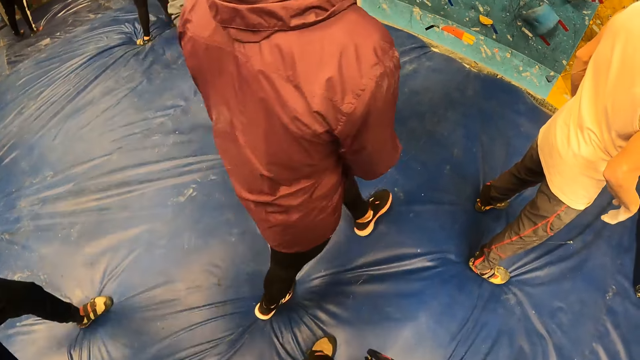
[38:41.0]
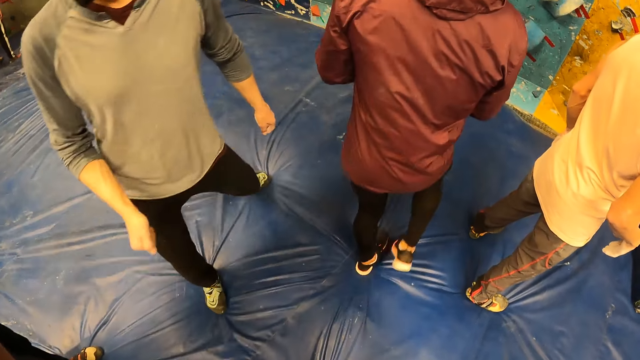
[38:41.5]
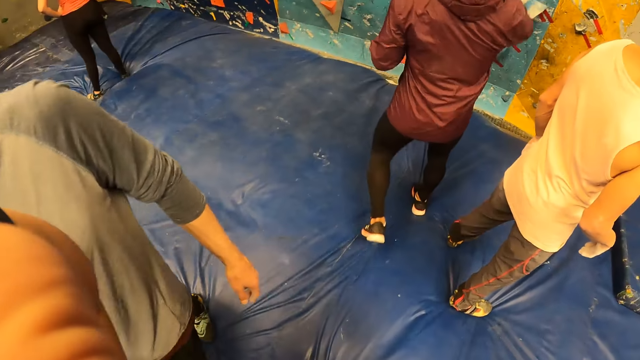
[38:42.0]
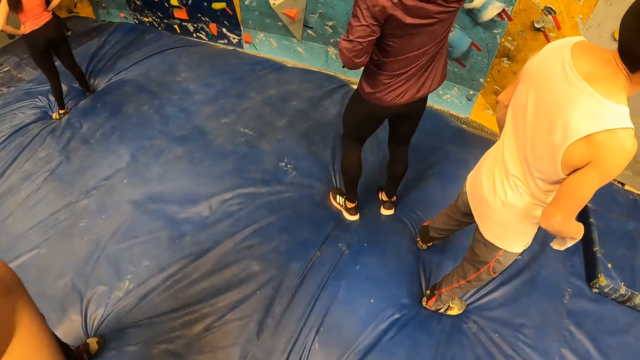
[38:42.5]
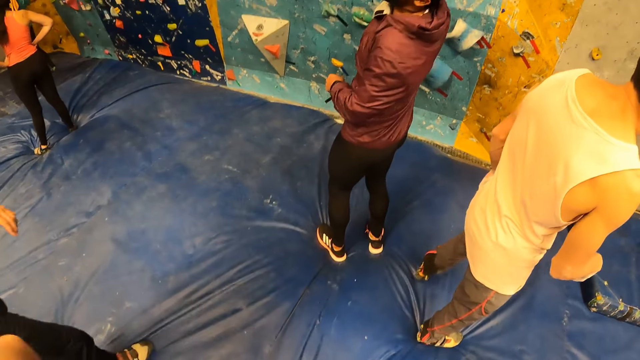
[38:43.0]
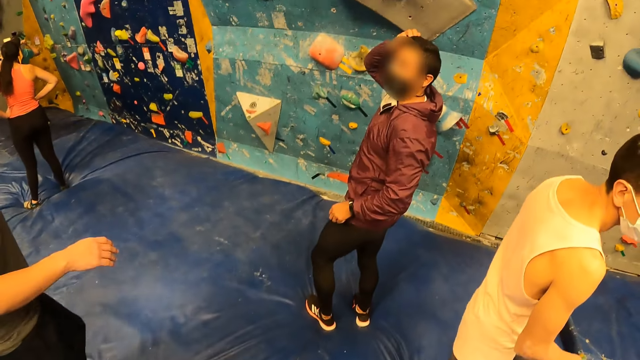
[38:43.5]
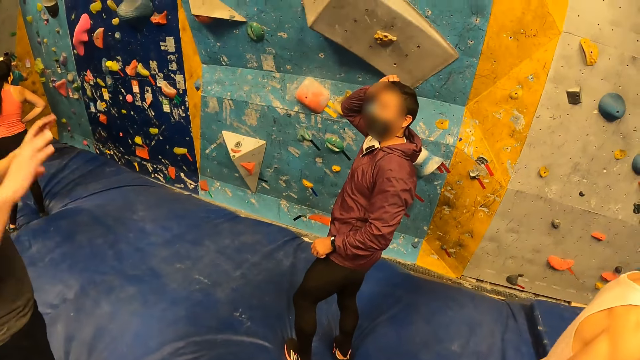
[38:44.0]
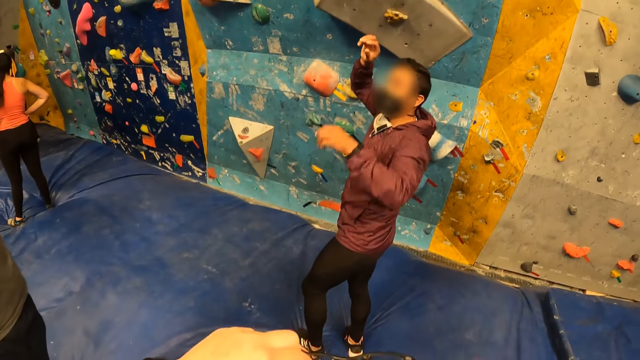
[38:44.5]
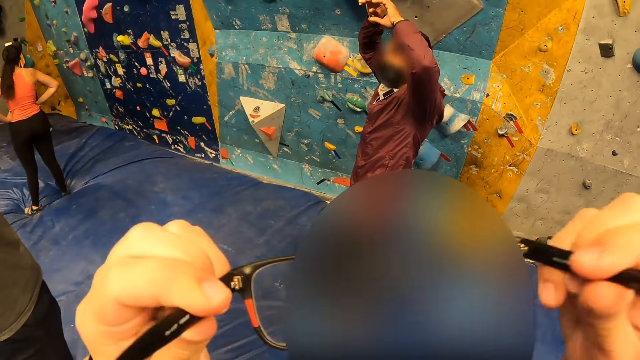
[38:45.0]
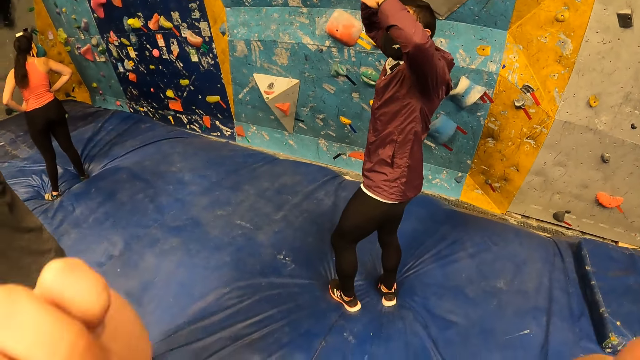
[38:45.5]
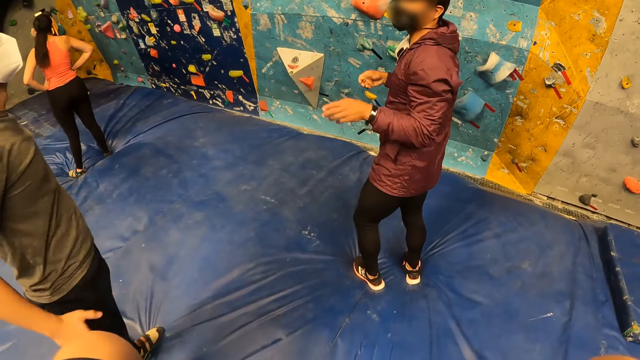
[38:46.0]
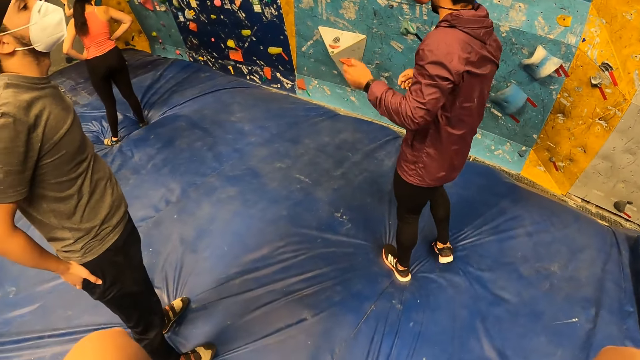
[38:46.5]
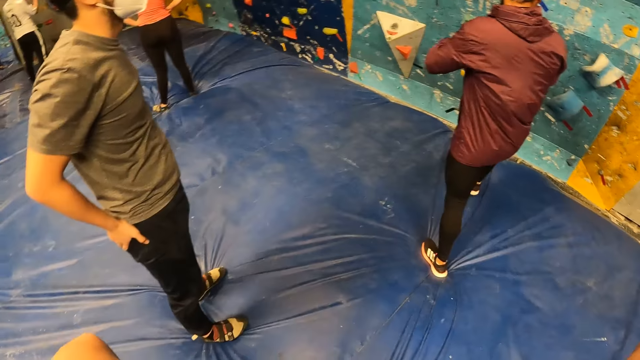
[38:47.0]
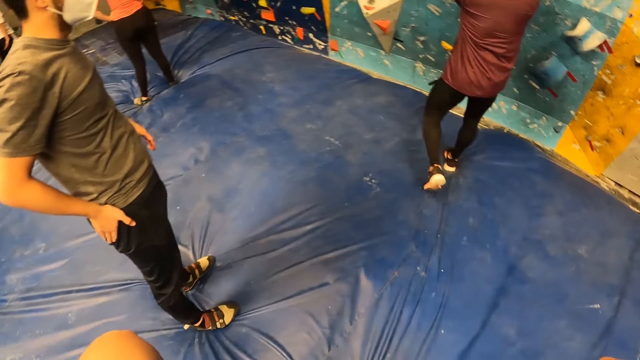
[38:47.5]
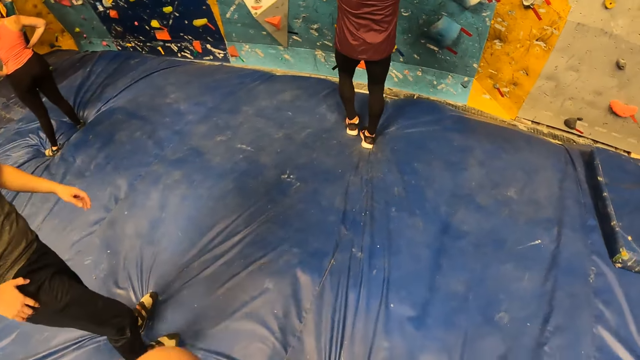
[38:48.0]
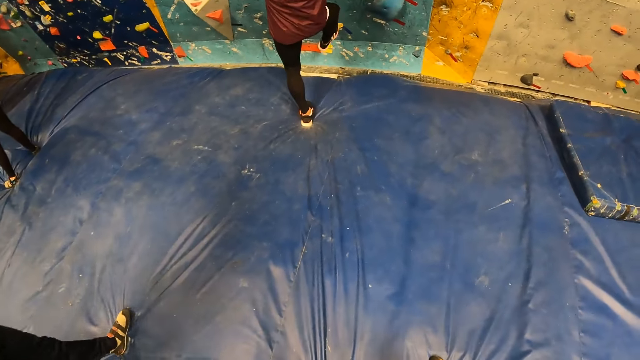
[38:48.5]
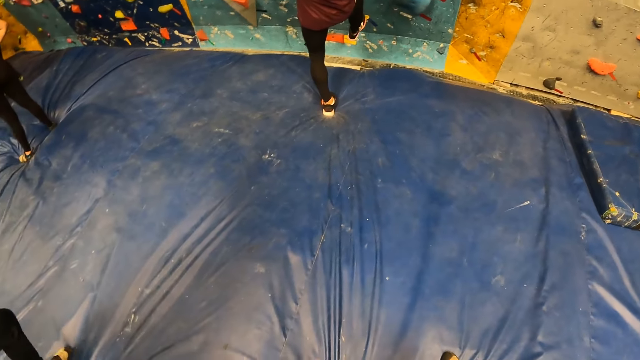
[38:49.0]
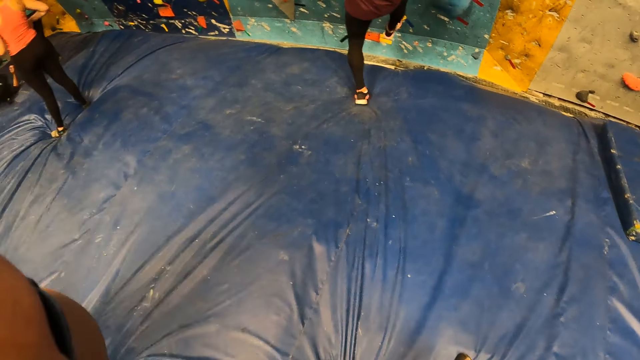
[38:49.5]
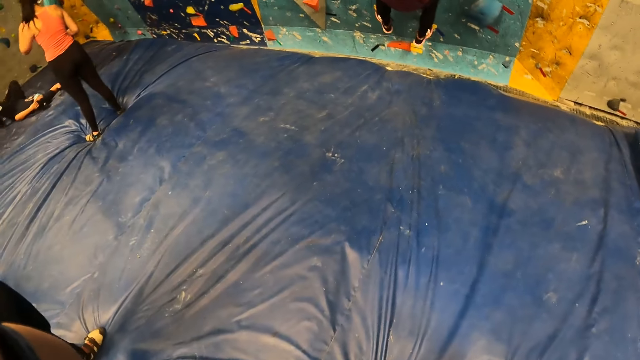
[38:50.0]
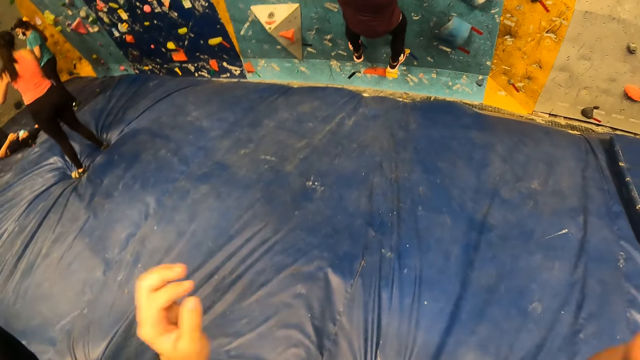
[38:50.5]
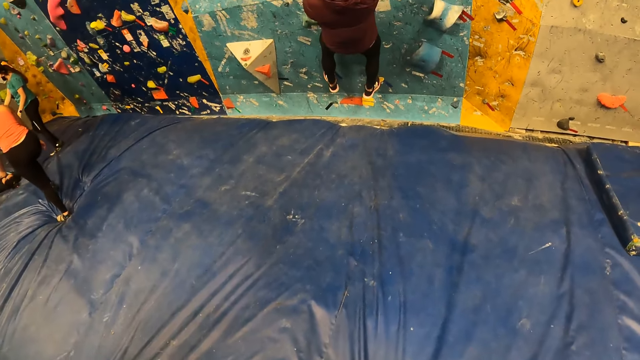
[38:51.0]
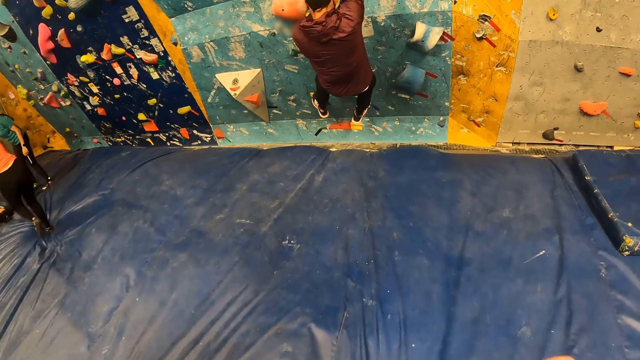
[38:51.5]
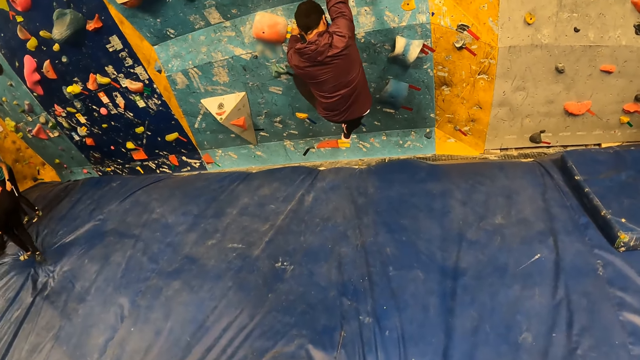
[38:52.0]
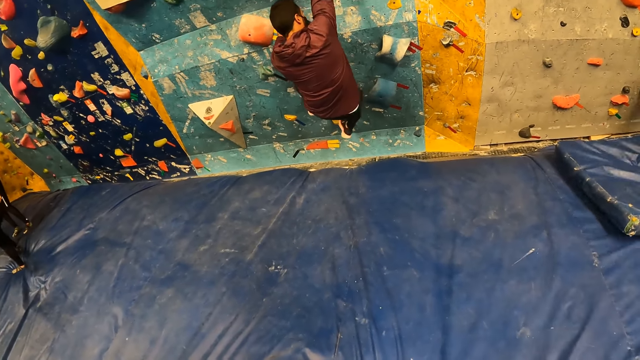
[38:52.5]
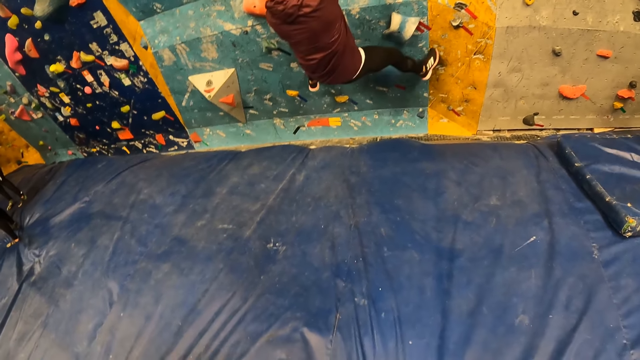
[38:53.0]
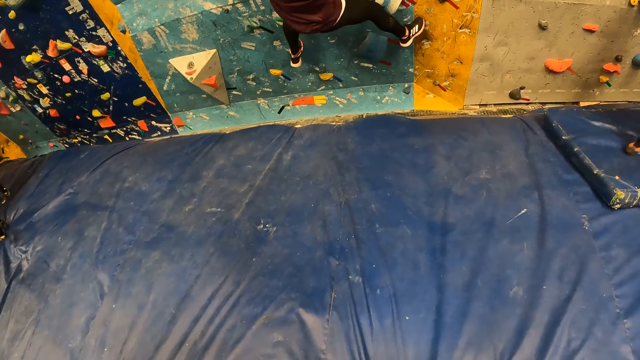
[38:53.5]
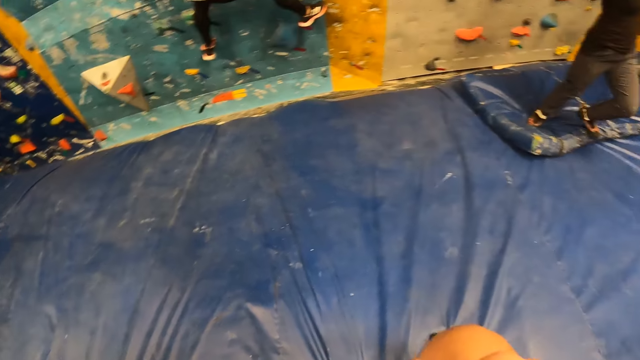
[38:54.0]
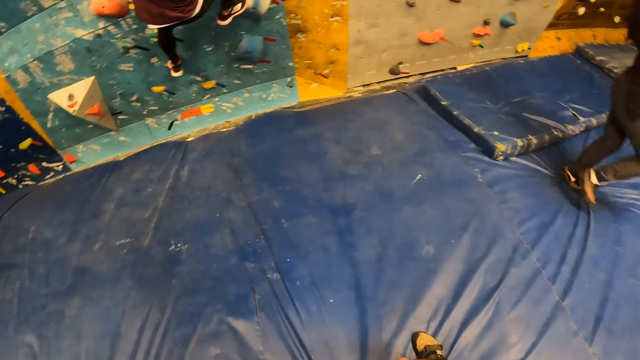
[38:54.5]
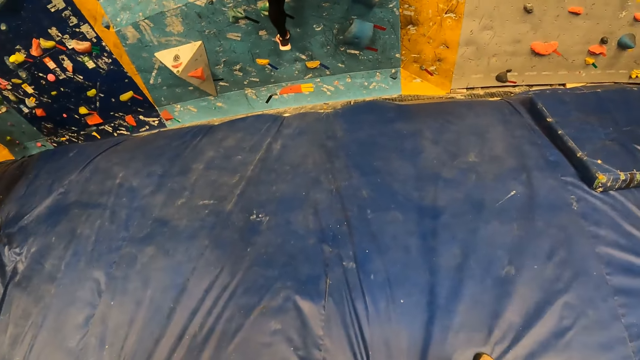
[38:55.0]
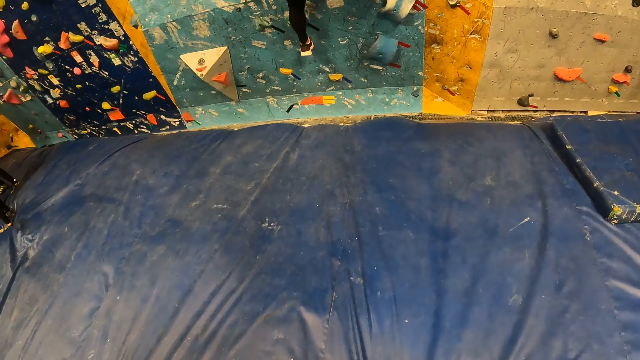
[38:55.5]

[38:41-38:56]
The camera wearer wears the pair of glasses on his face with both hands. He looks around. He lowers the hands. He moves the hands. He looks around.

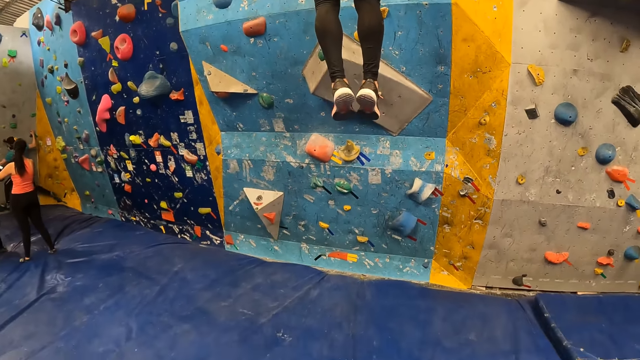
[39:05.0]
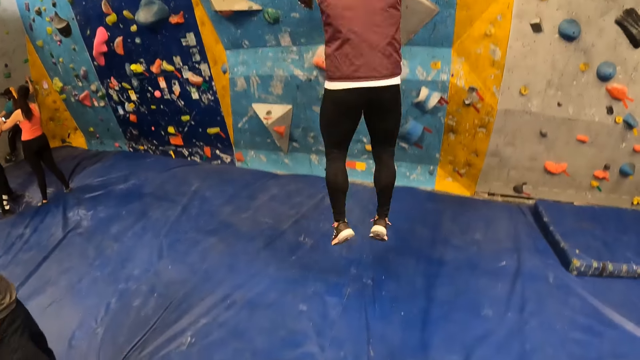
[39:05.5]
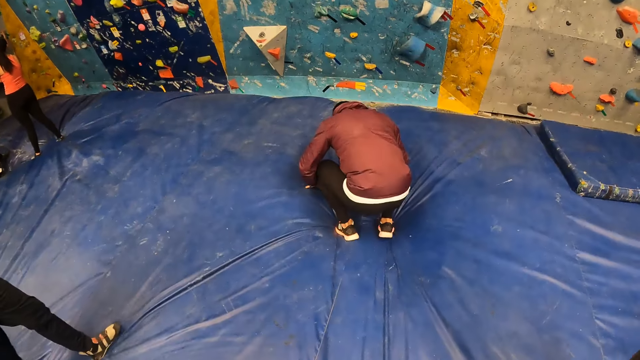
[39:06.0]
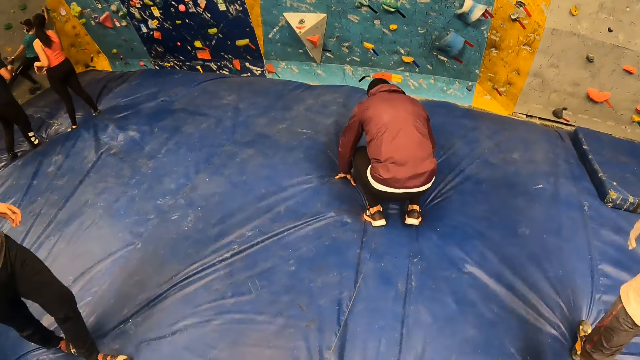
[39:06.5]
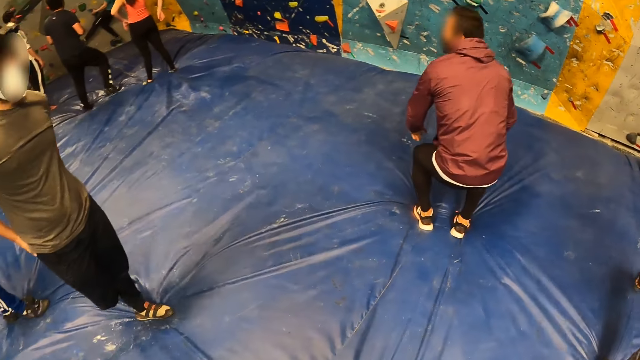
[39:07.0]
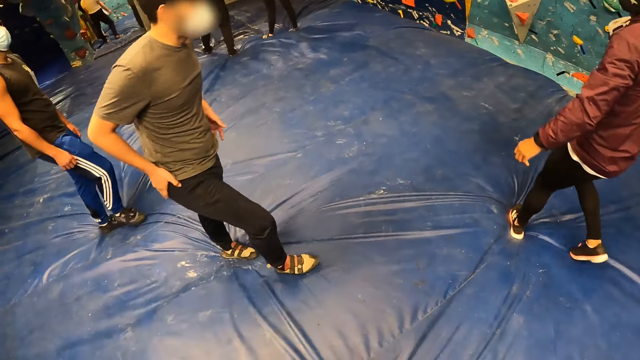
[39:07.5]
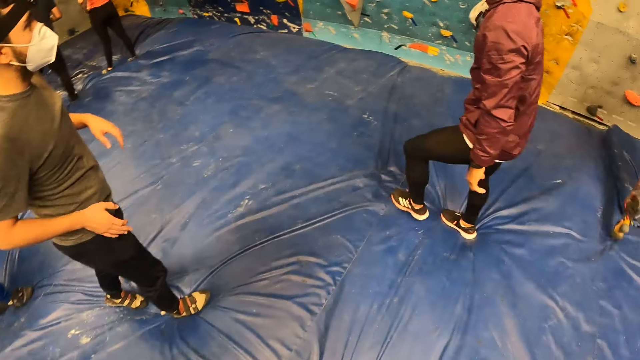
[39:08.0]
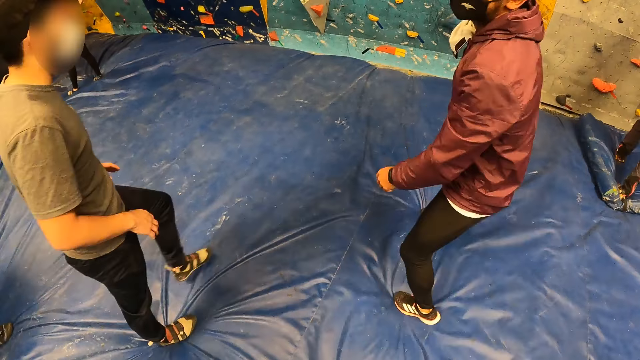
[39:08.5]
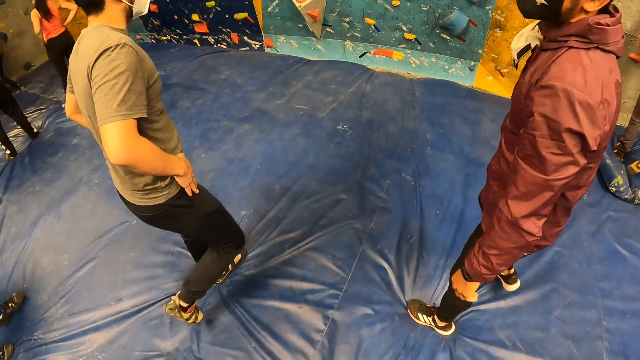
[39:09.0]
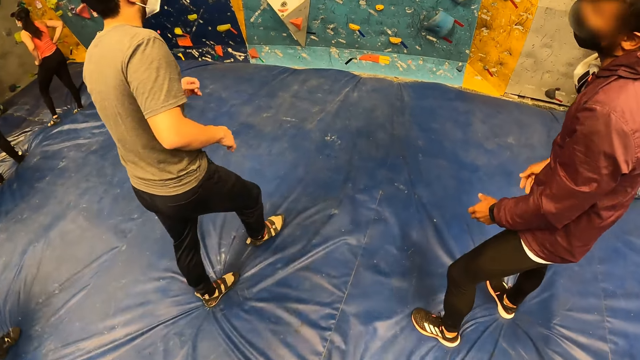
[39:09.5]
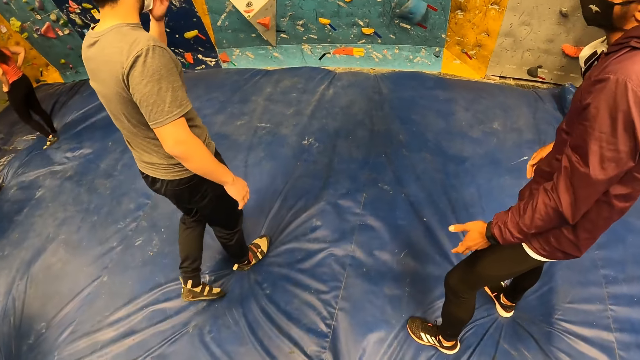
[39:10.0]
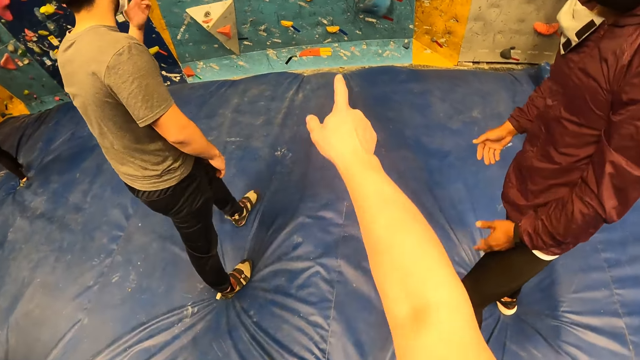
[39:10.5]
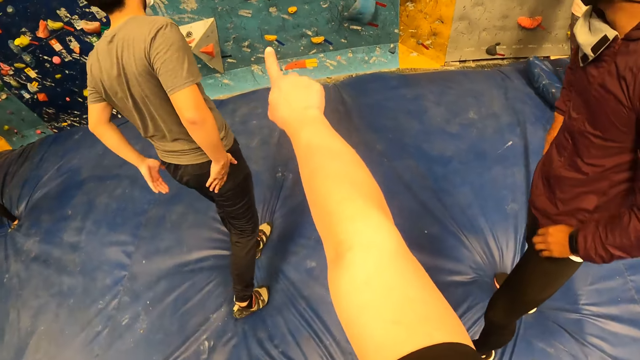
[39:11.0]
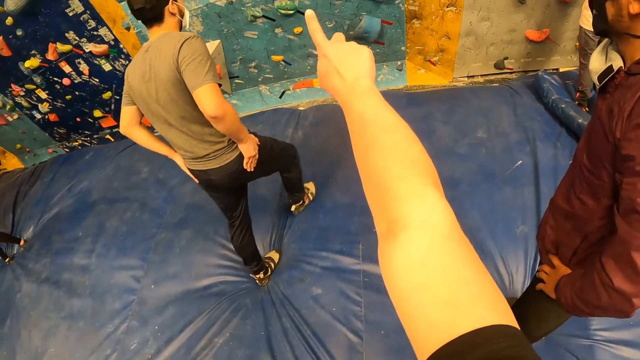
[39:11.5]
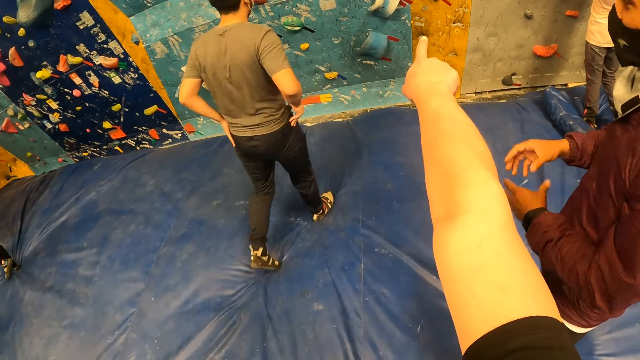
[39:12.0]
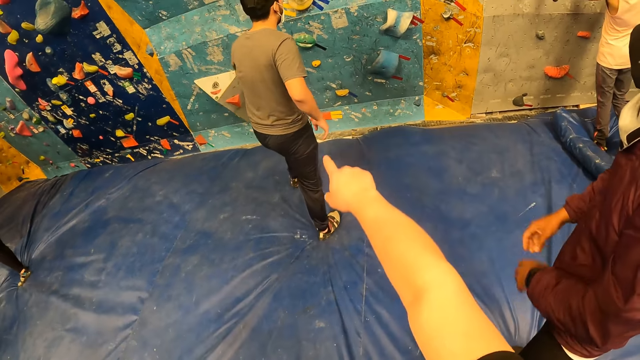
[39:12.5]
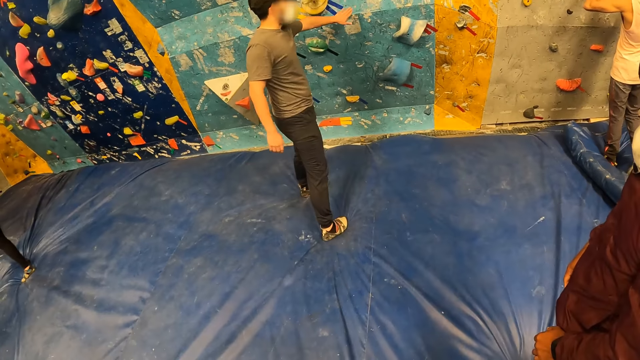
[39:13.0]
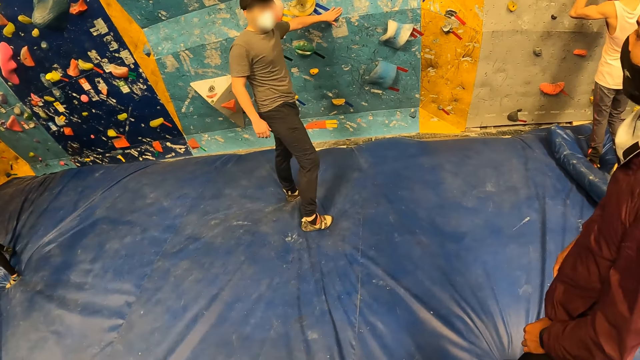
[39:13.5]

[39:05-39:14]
The camera wearer interacts with a man. They point out with fingers. The man interacts with the camera wearer.
